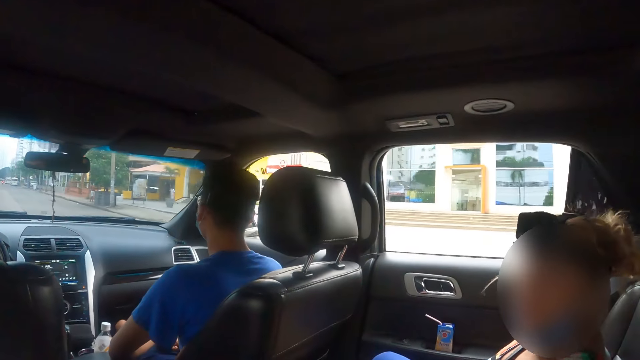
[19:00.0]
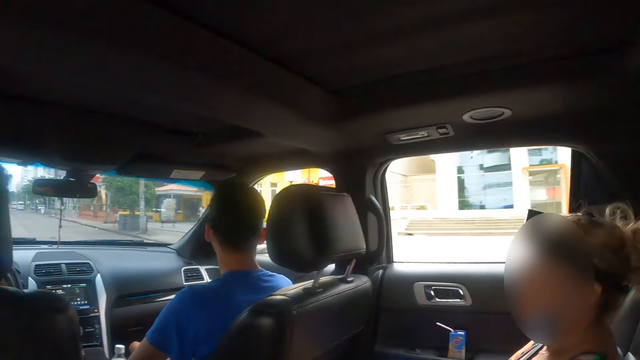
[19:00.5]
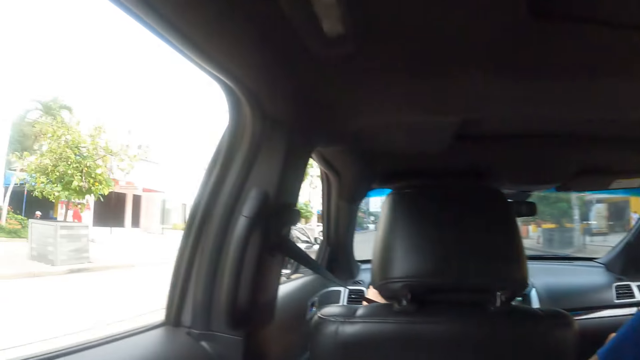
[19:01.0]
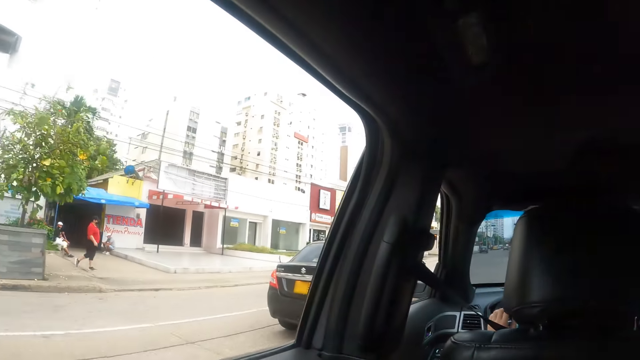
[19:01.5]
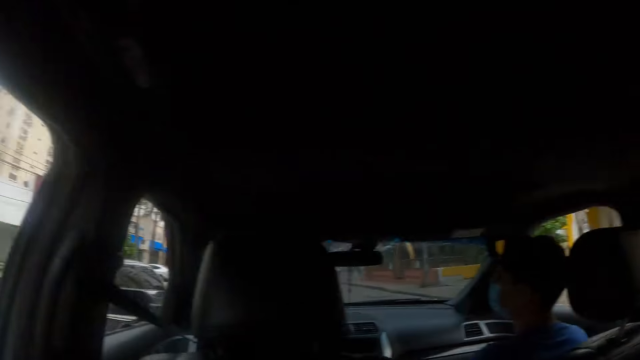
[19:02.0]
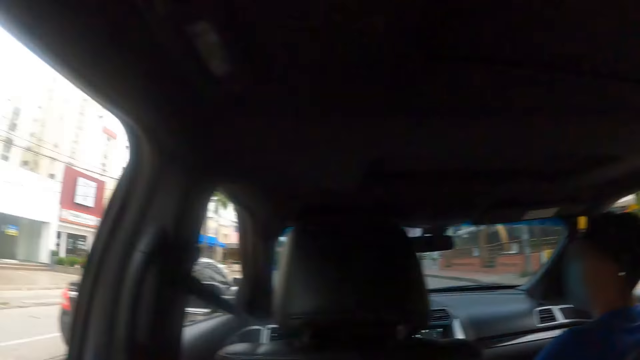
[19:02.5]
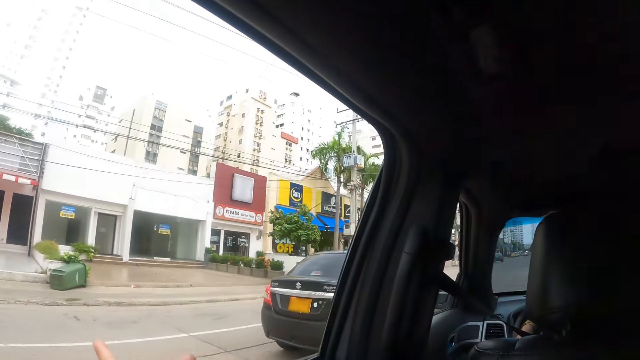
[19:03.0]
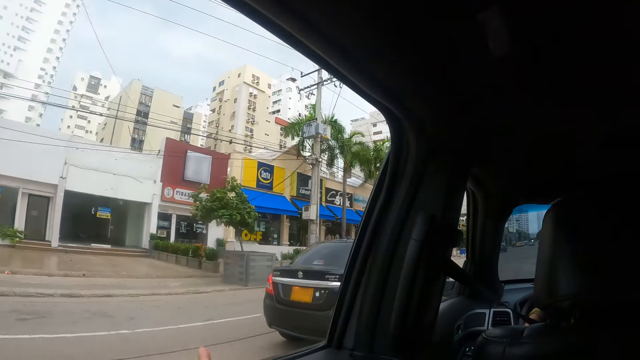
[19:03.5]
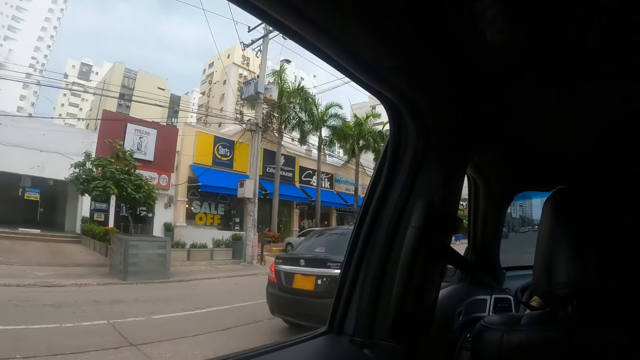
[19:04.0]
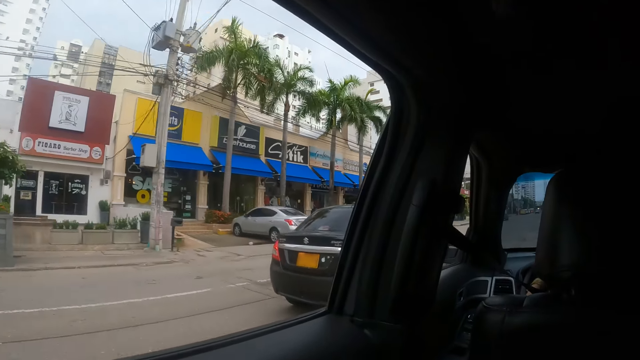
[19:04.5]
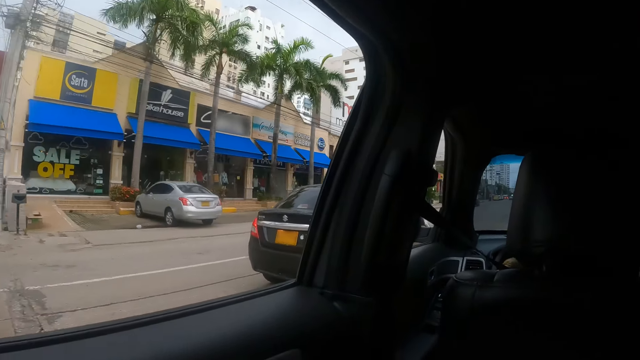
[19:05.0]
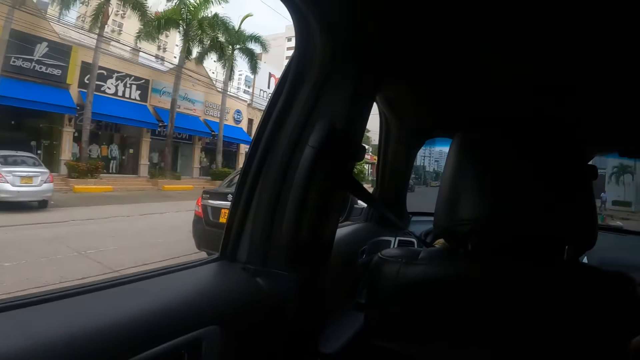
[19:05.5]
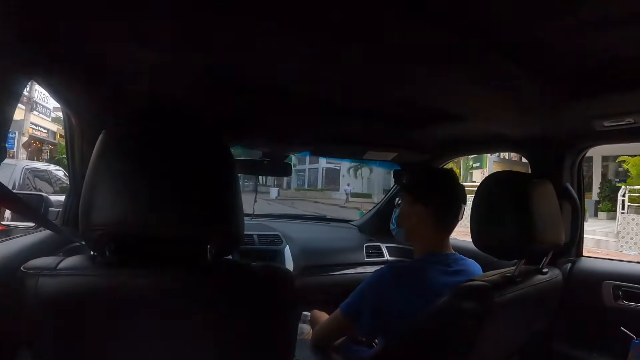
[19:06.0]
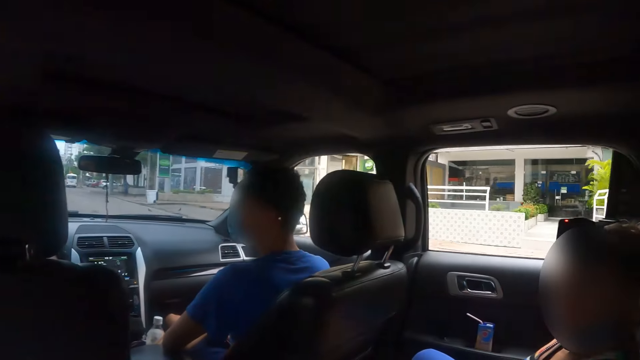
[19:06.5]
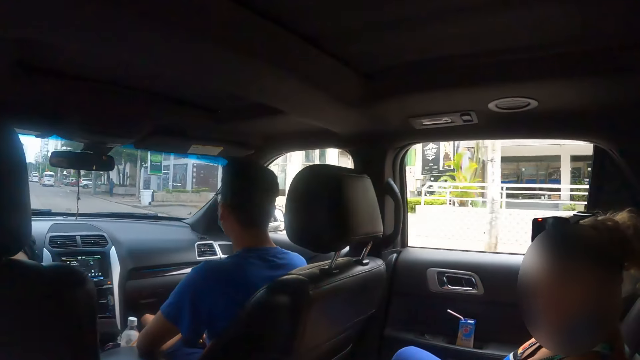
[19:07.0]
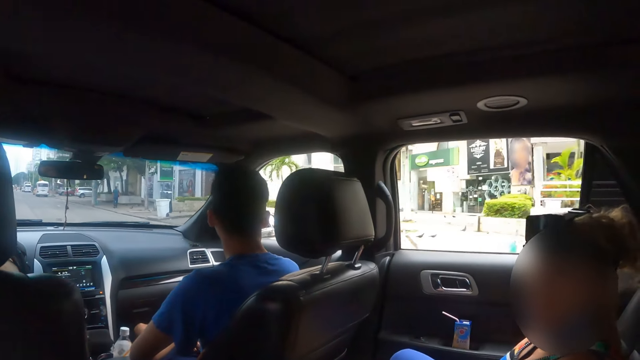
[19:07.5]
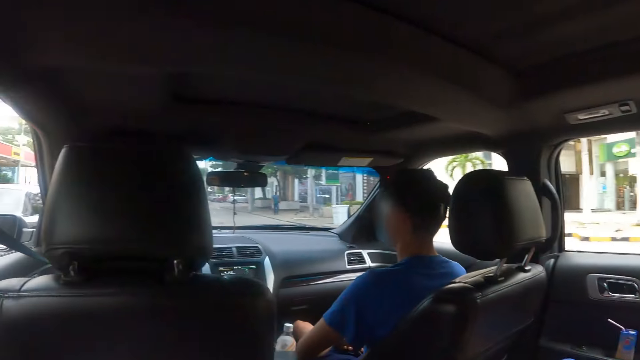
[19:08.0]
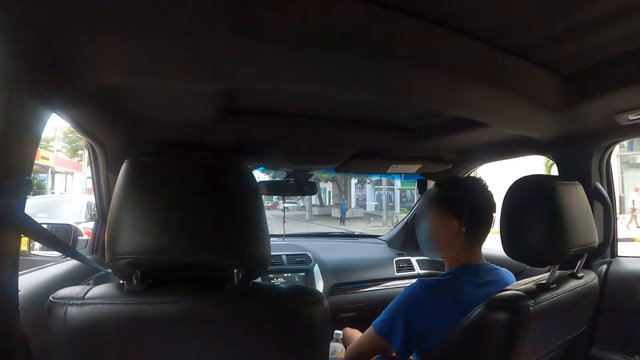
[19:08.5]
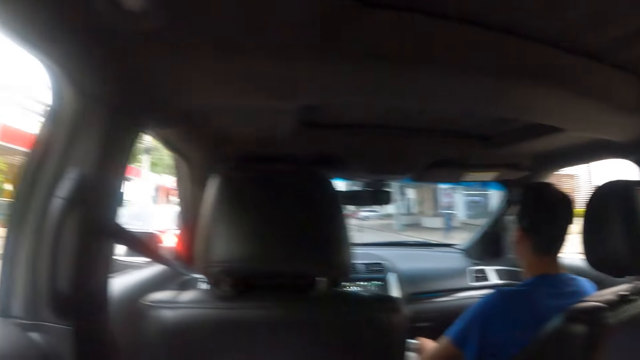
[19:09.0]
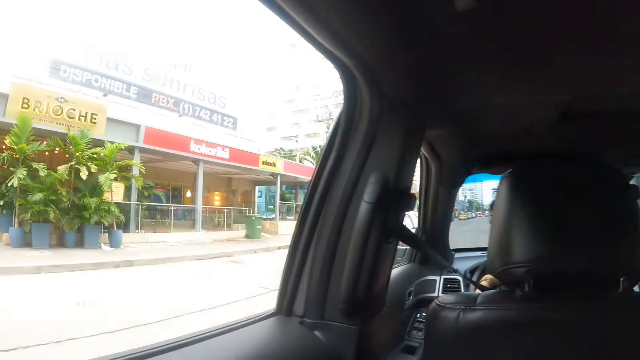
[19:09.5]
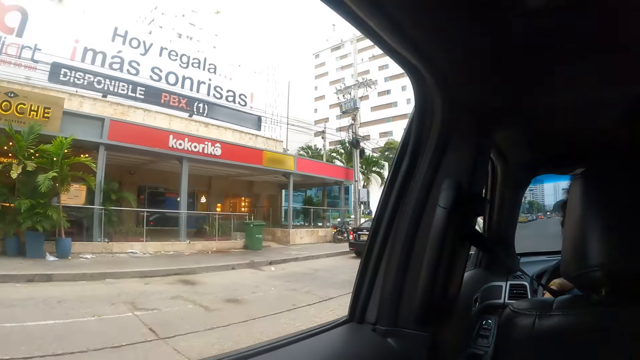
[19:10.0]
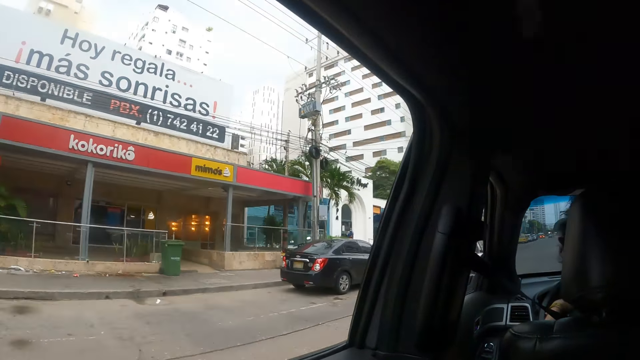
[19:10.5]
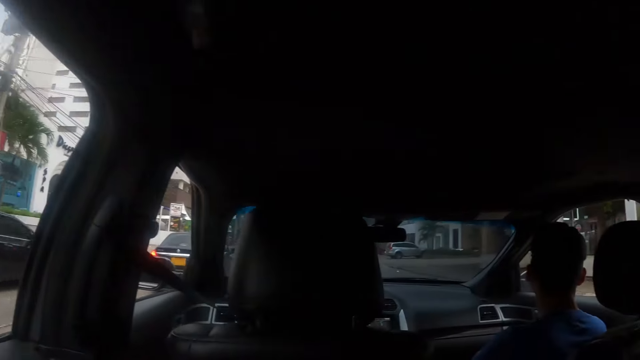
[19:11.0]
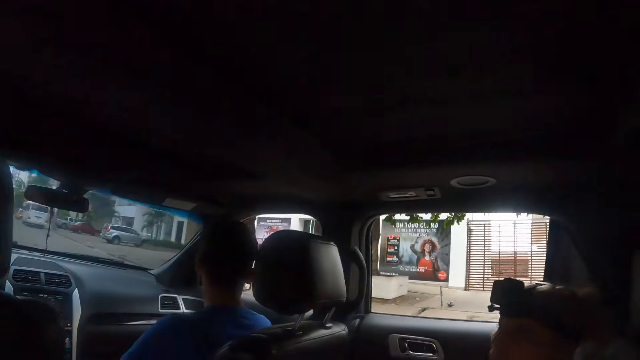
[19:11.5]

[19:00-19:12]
The camera wearer looks at a woman. They look around the road.

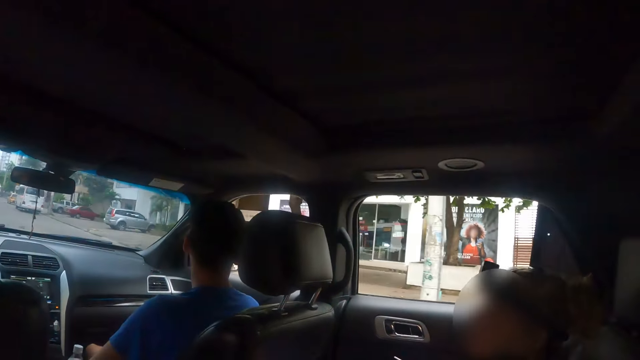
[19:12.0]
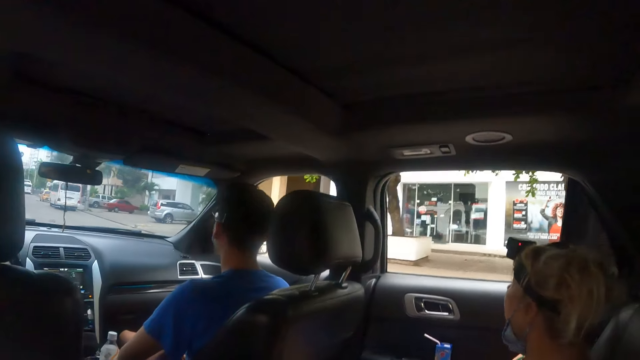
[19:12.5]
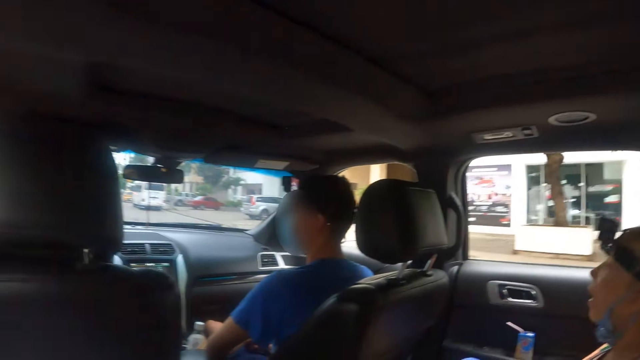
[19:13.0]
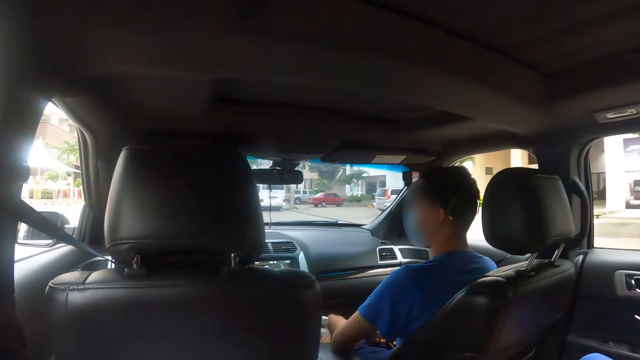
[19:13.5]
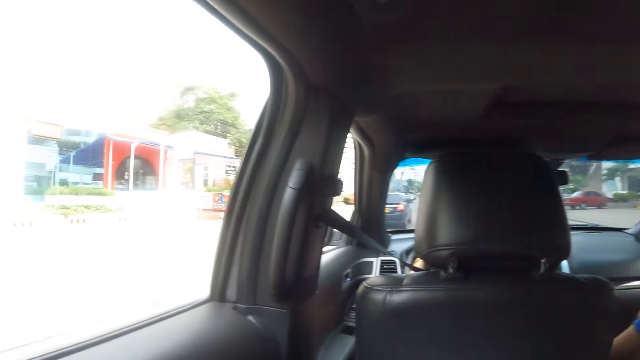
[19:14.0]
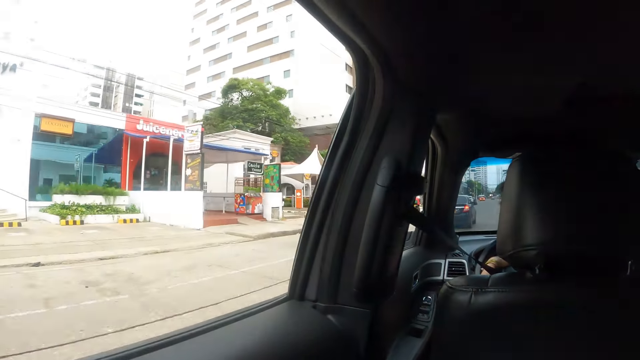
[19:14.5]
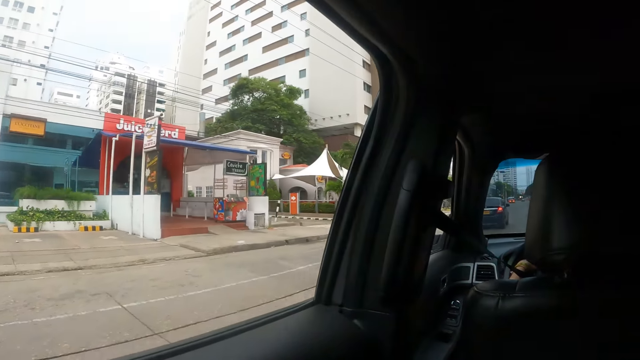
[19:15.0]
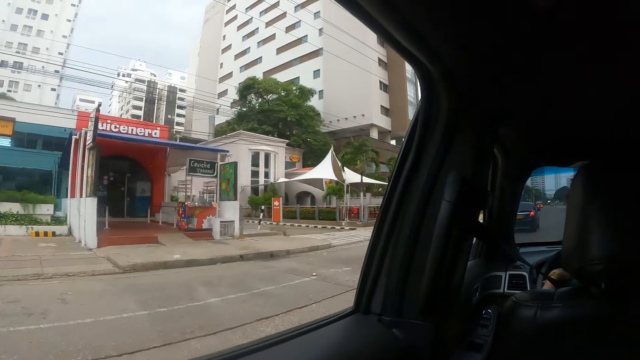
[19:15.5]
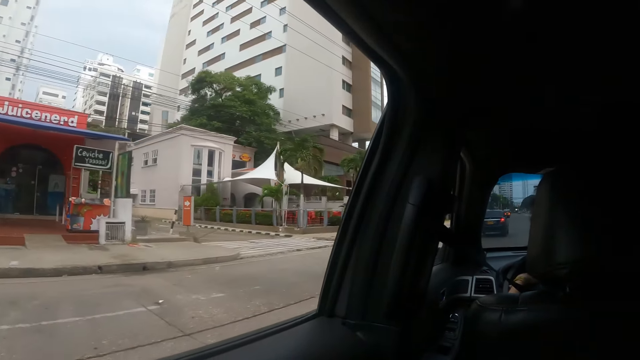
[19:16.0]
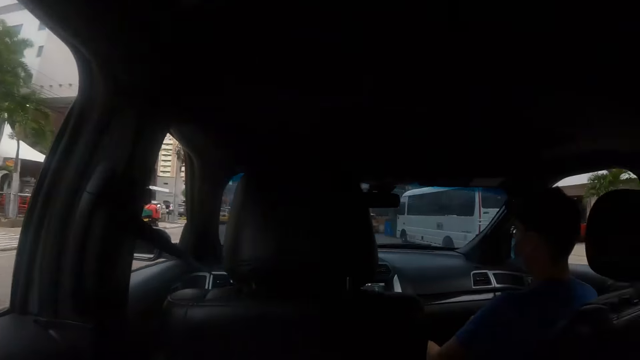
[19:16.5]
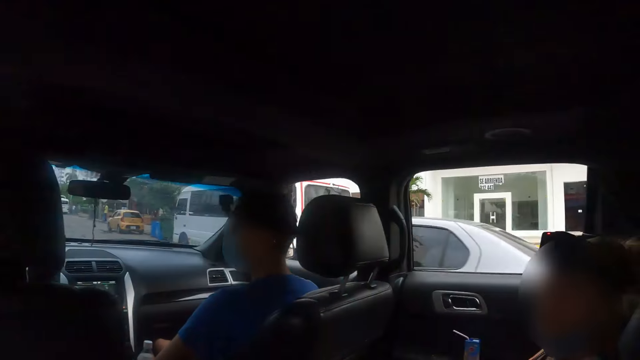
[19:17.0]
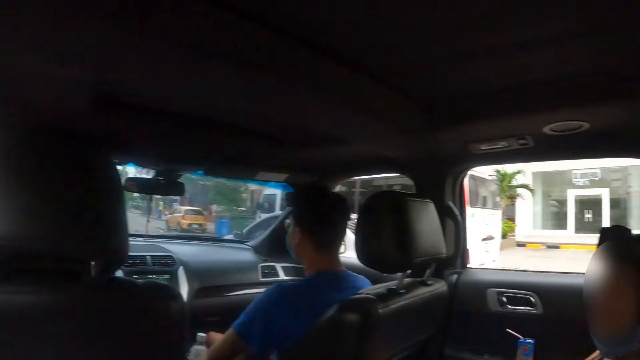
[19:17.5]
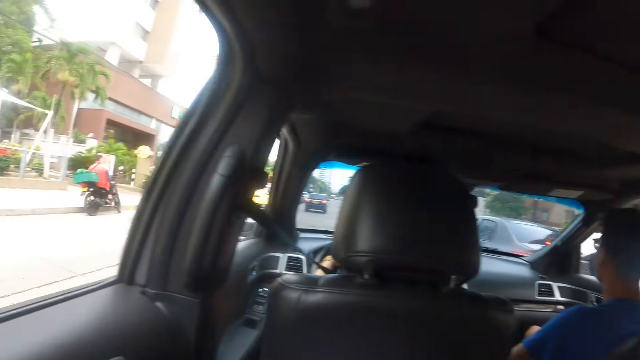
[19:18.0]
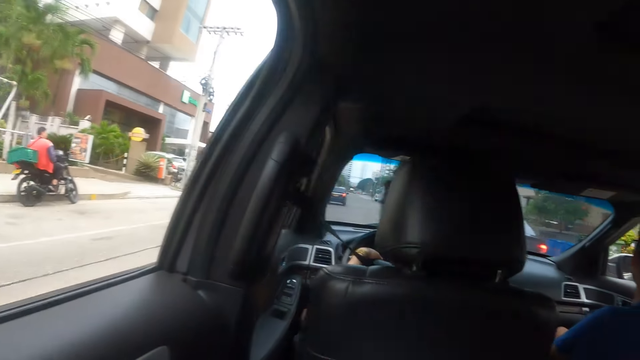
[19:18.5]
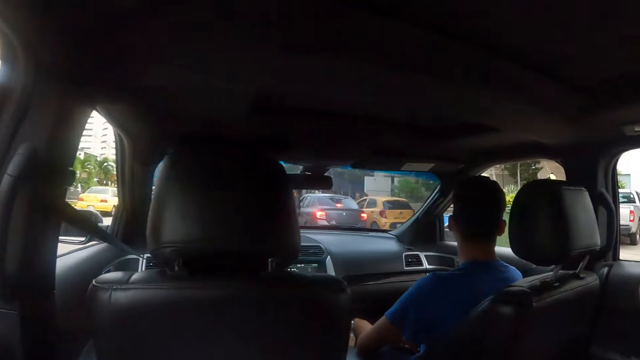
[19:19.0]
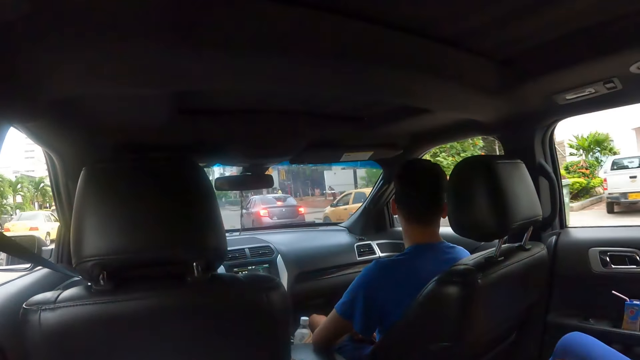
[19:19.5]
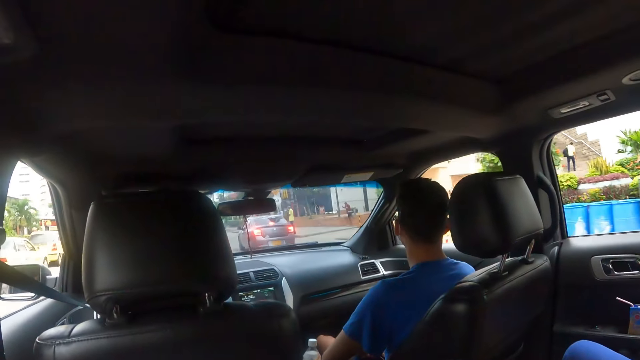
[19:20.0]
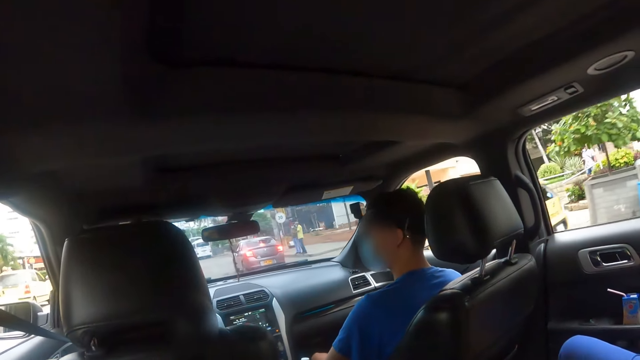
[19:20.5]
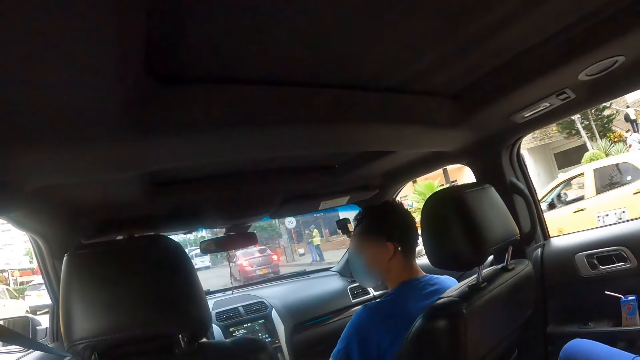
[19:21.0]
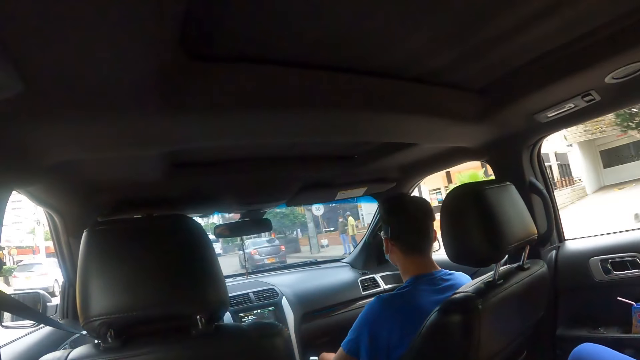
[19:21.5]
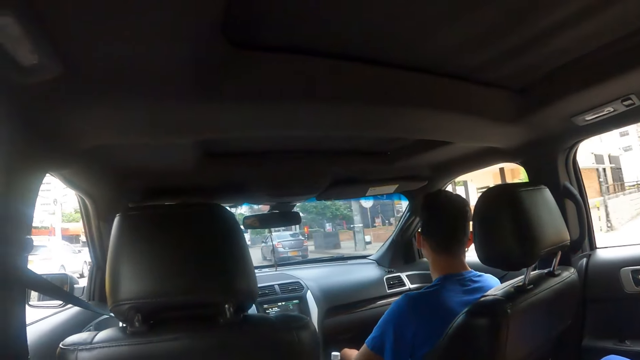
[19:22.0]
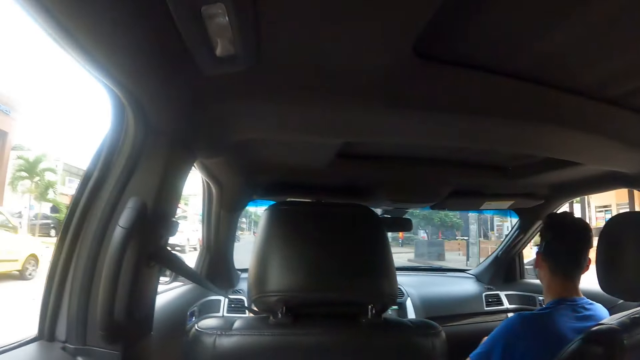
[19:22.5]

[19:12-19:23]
The camera wearer looks at a person.
